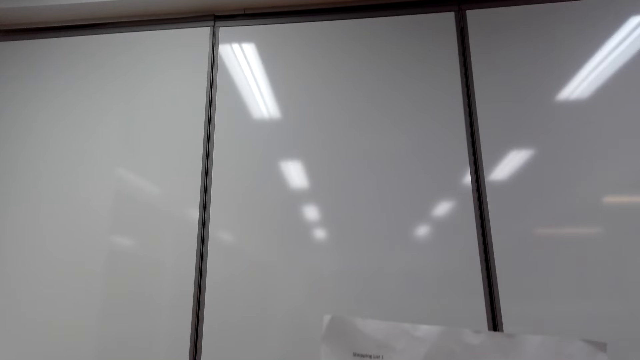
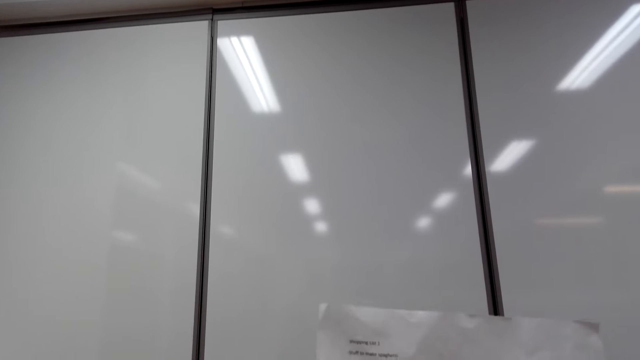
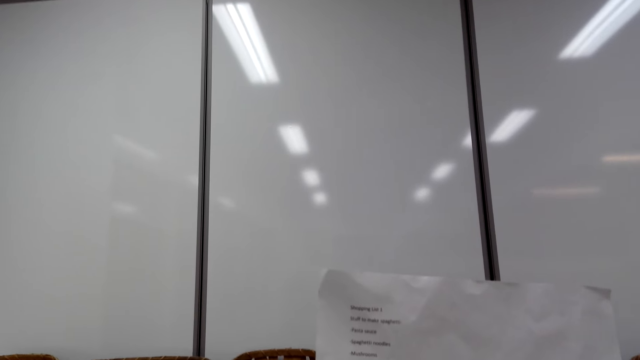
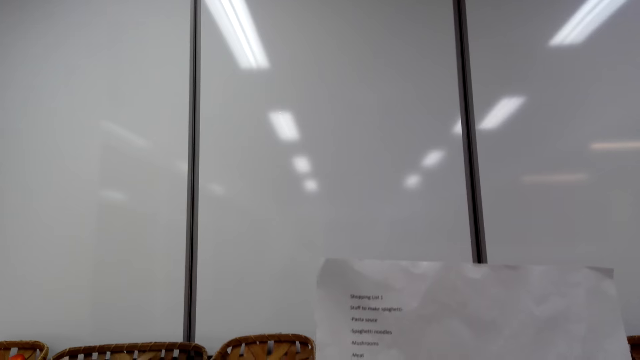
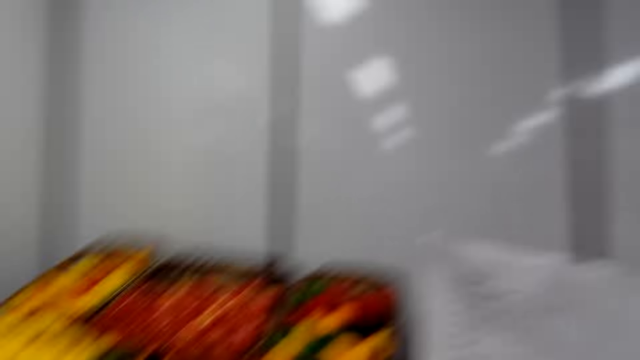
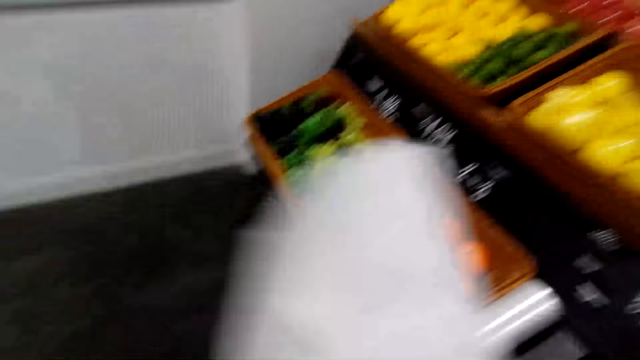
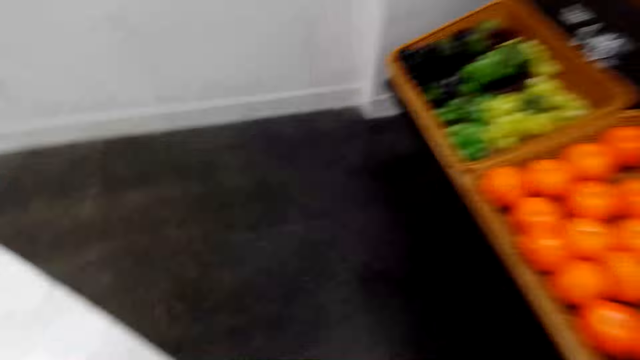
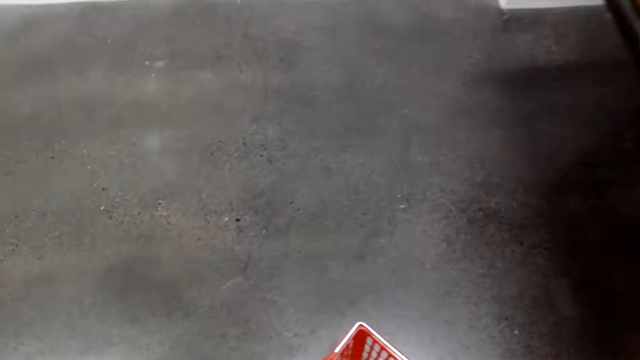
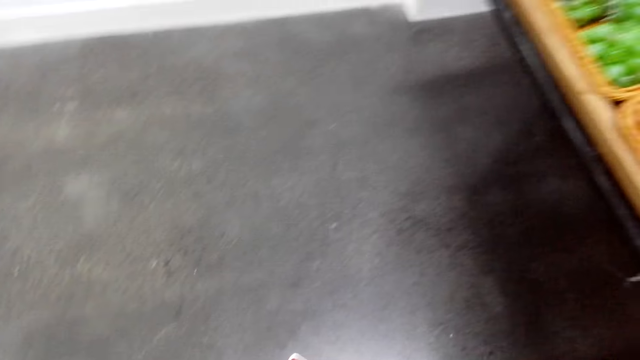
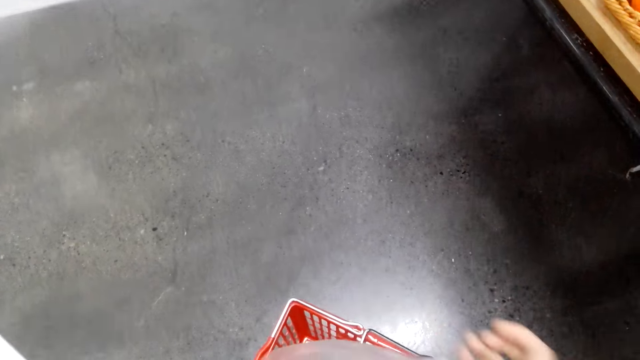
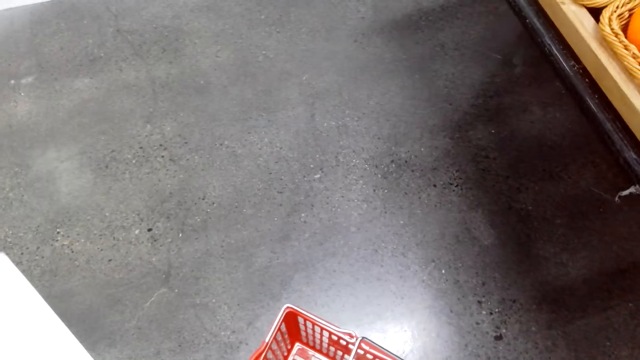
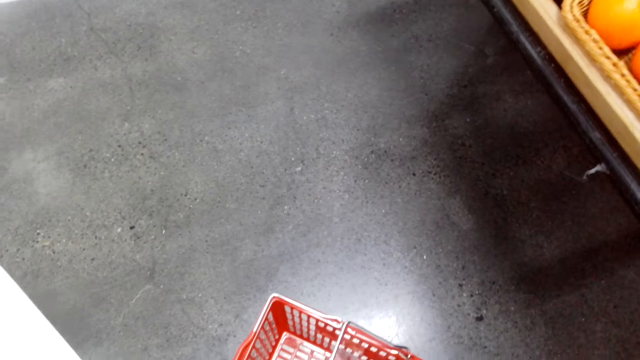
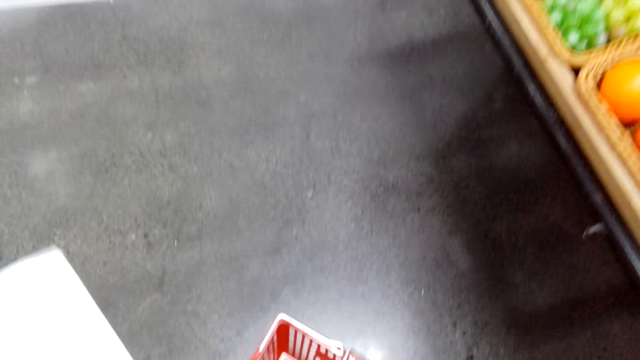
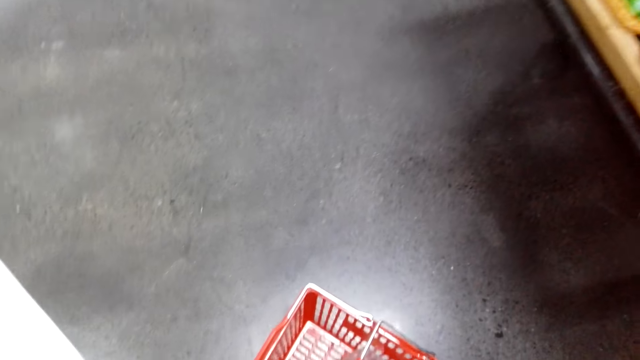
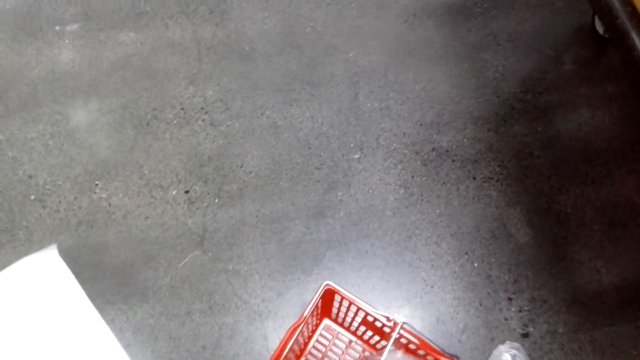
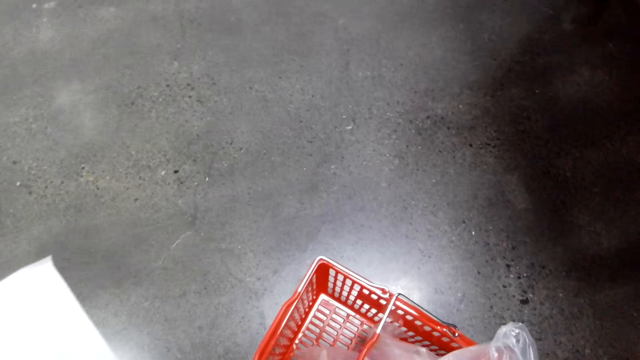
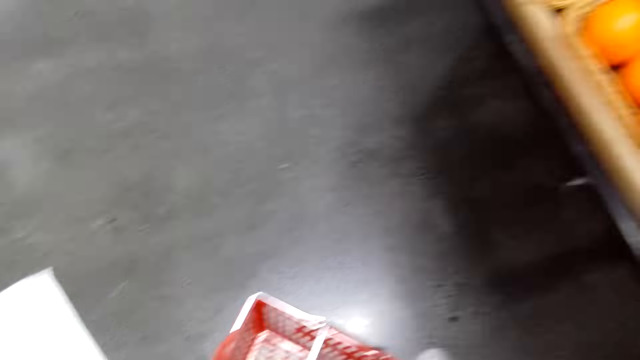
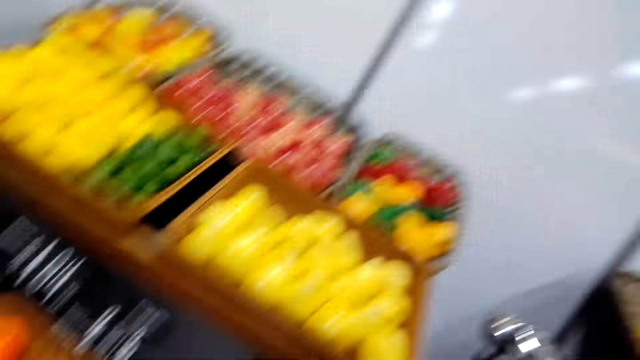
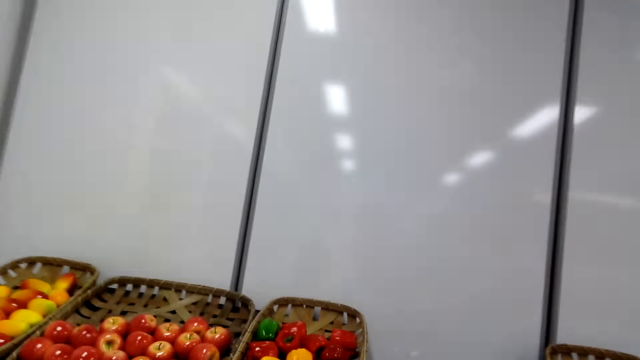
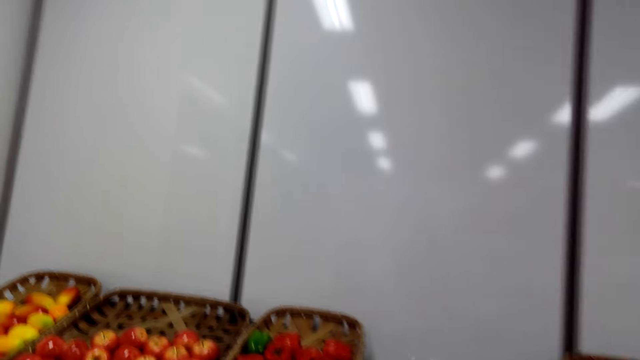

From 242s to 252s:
The camera wearer checks the shopping list. They put a basket on the floor.

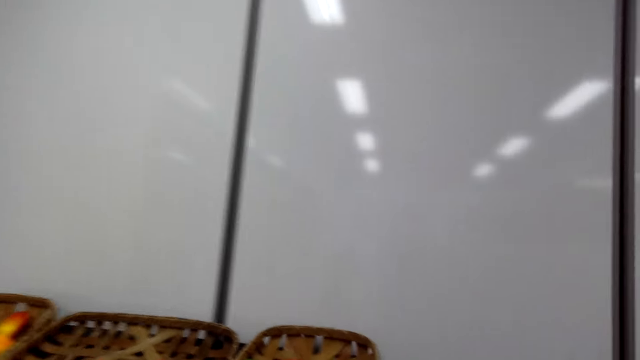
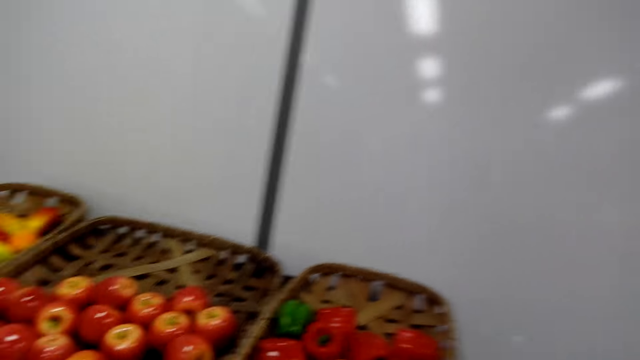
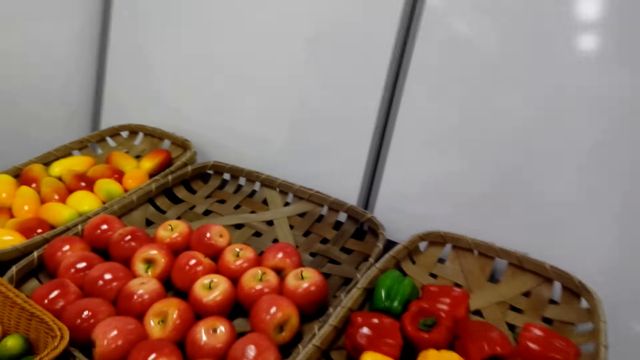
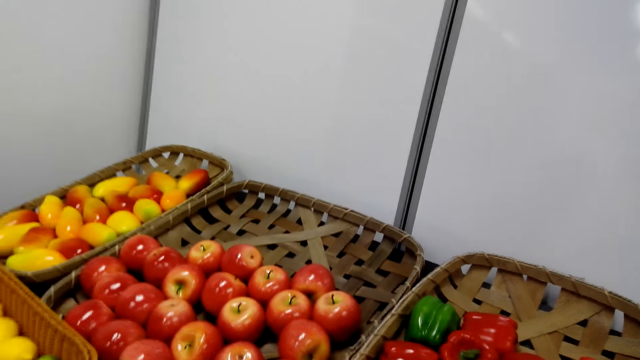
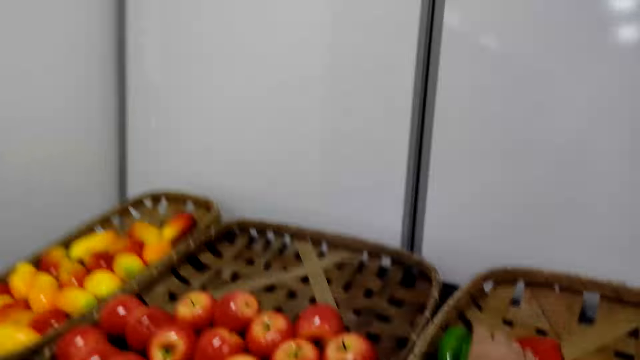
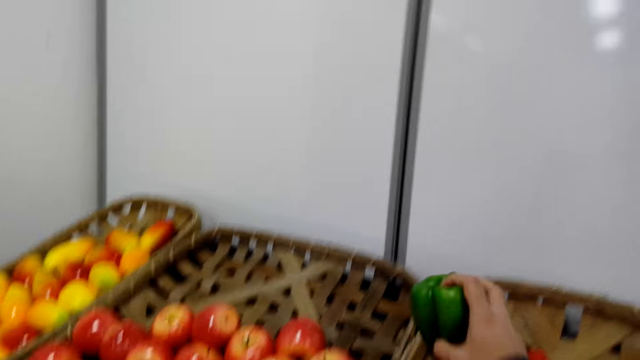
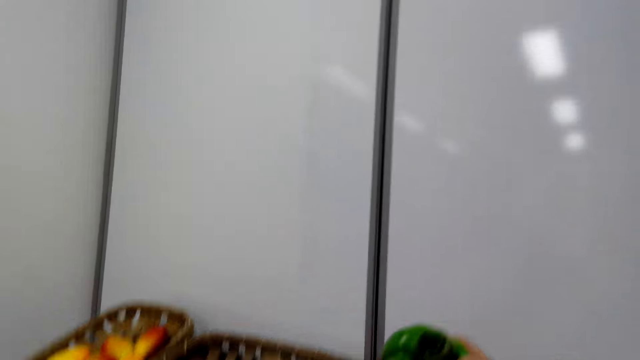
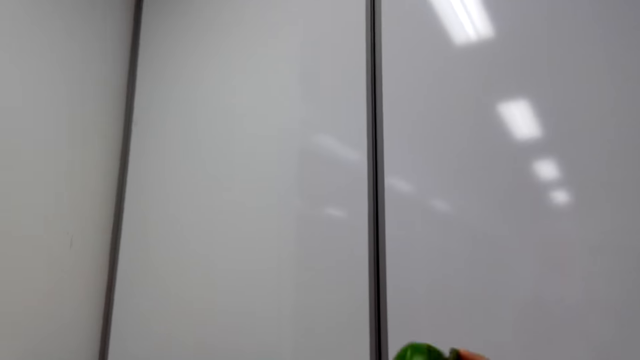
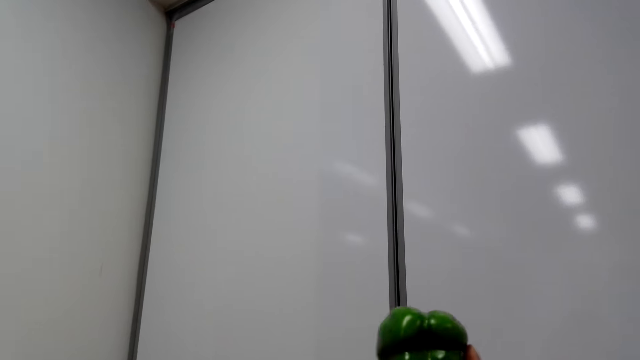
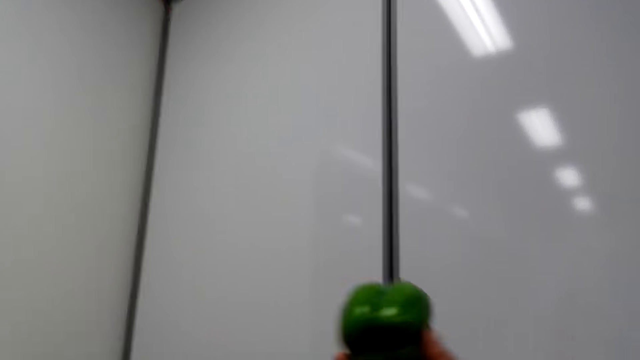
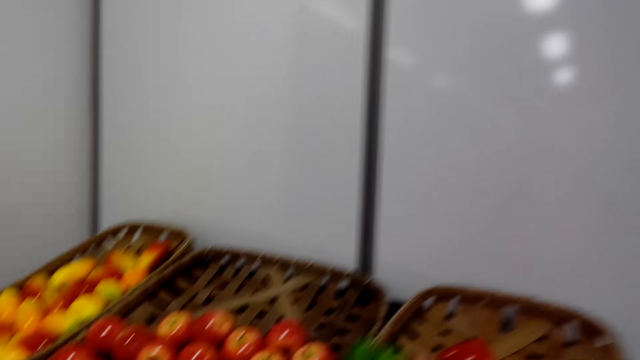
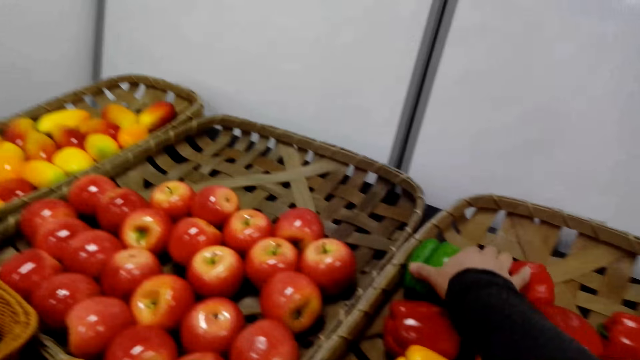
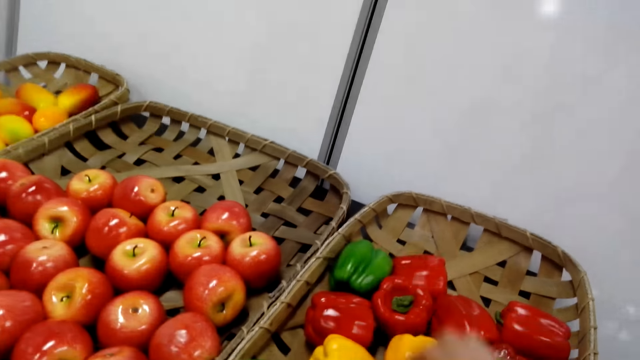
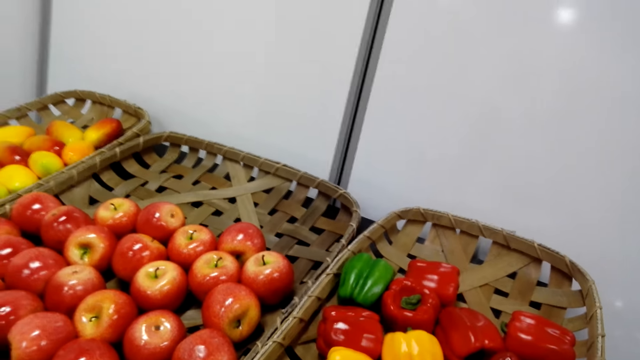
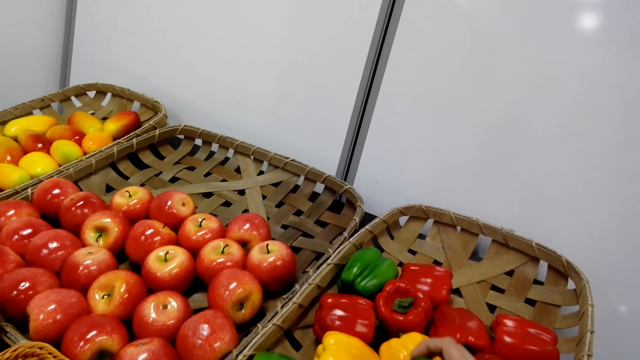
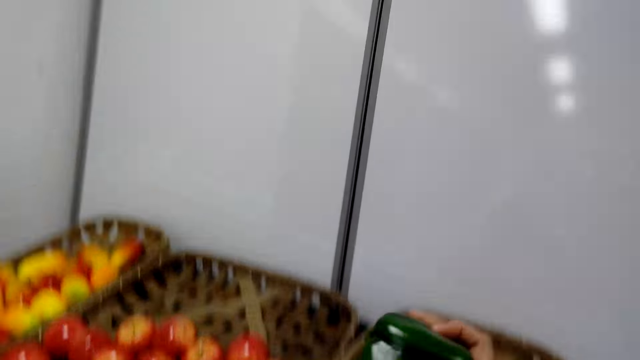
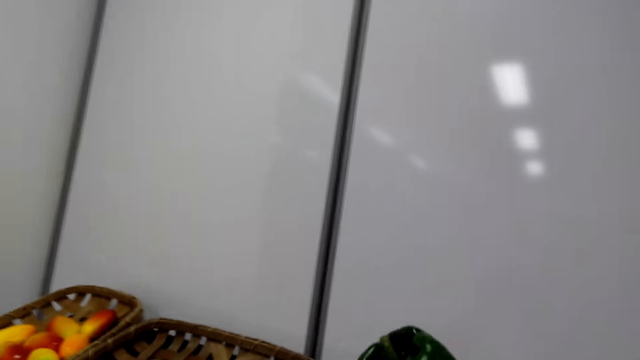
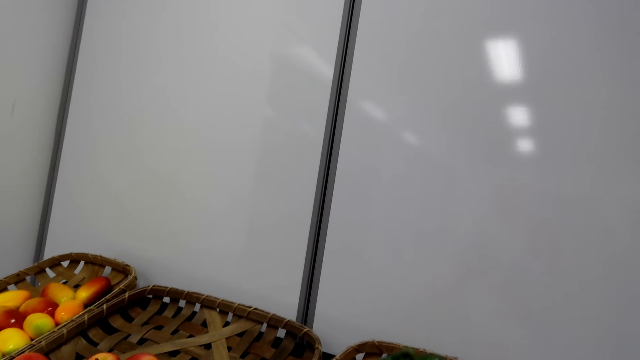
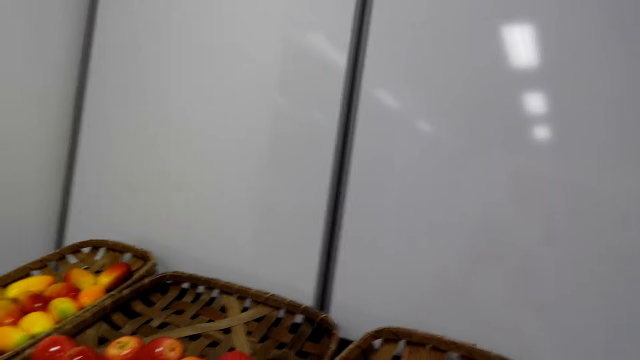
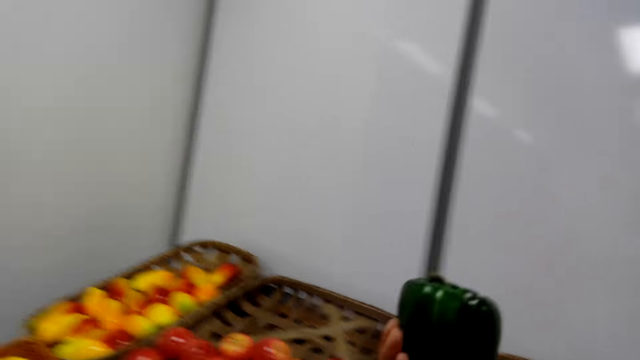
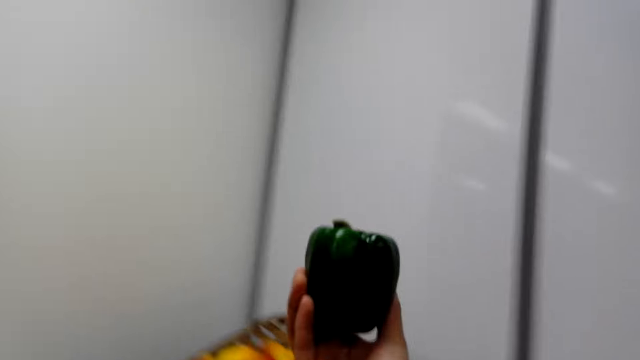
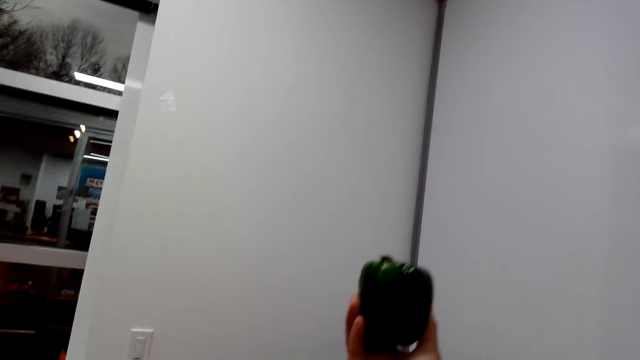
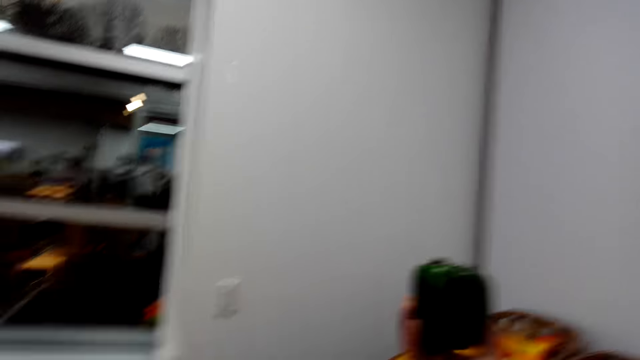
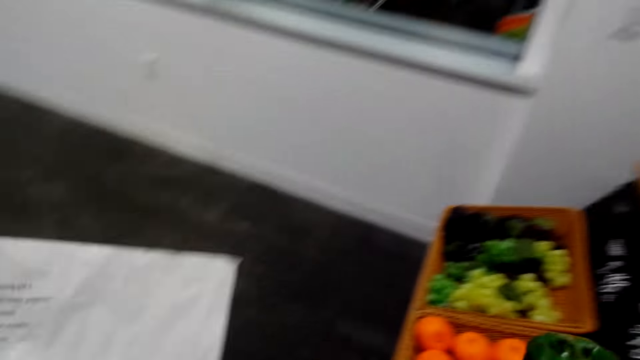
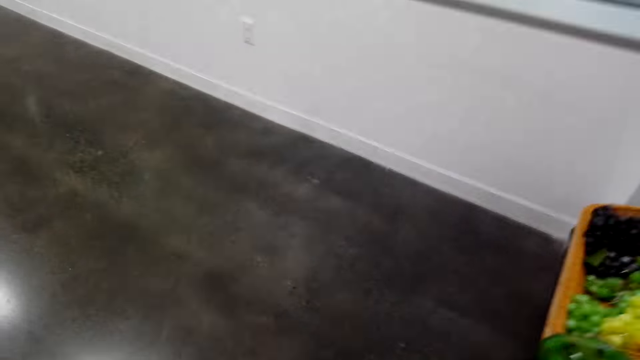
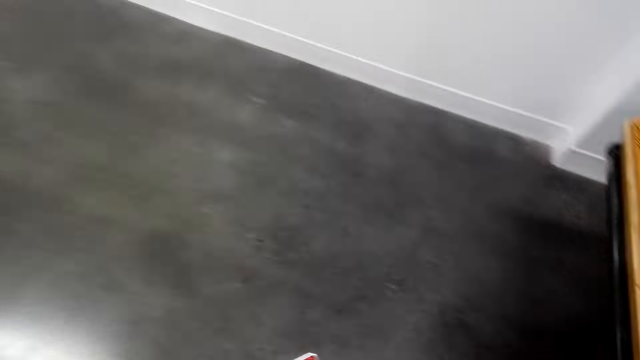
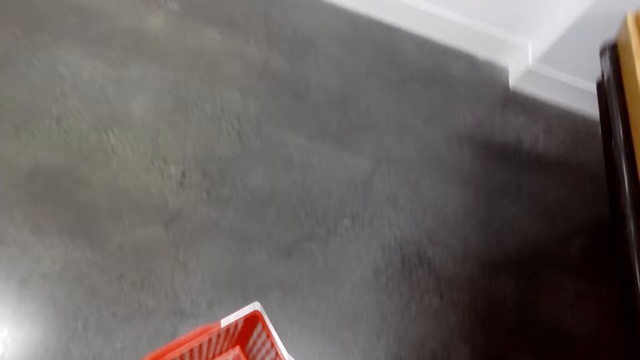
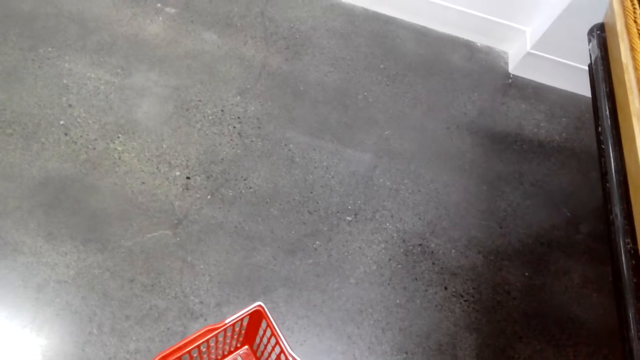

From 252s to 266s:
The camera wearer picks a bell pepper on the tray. They check the capsicum. They put the bell pepper on the tray. They pick a bell pepper on the tray. They check the bell pepper in hand. They pick a green capsicum.
